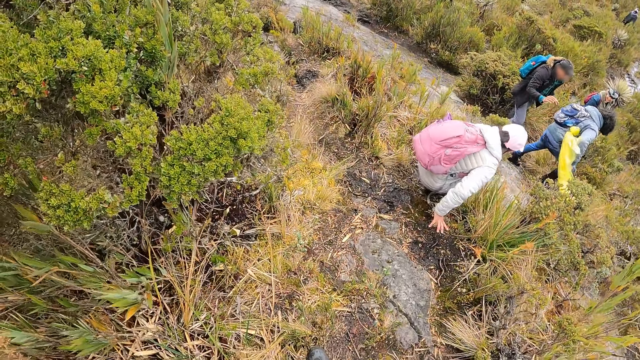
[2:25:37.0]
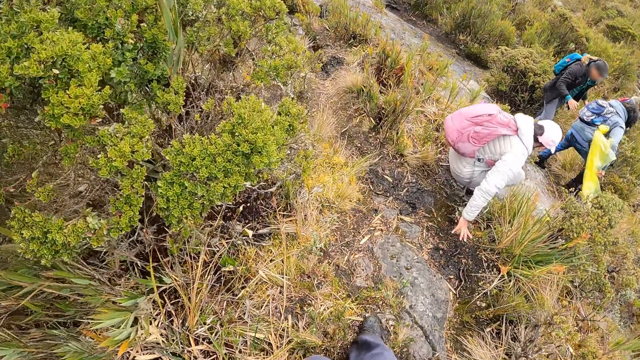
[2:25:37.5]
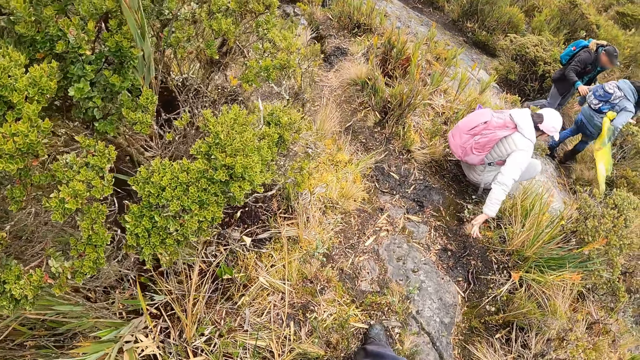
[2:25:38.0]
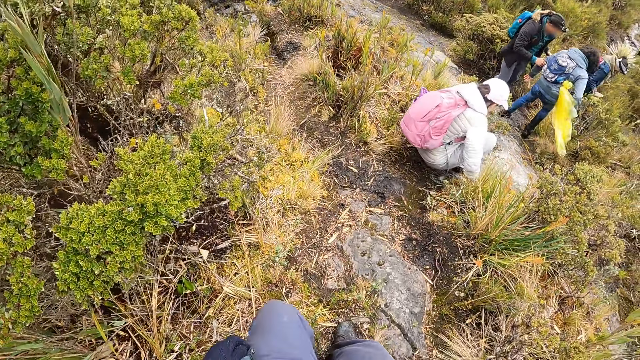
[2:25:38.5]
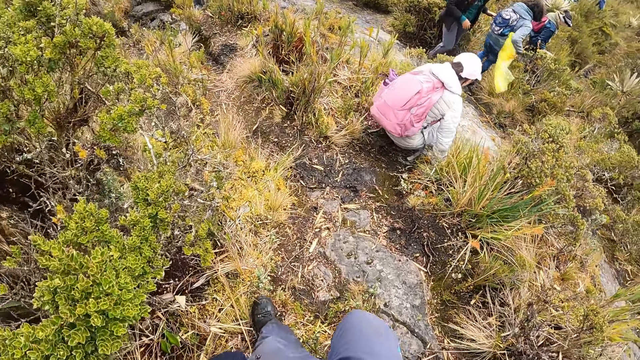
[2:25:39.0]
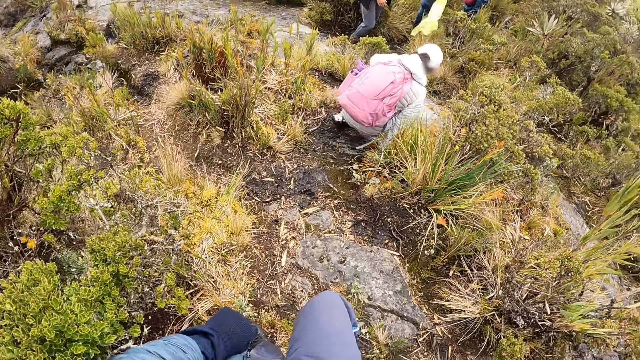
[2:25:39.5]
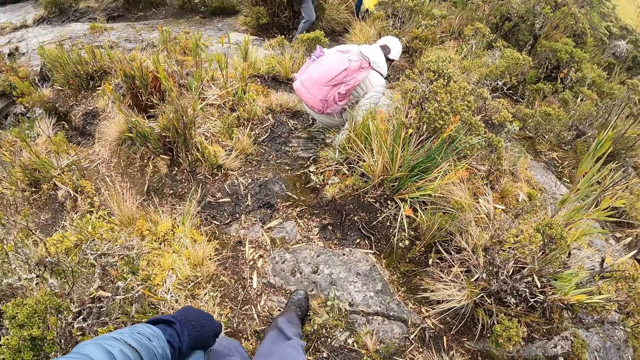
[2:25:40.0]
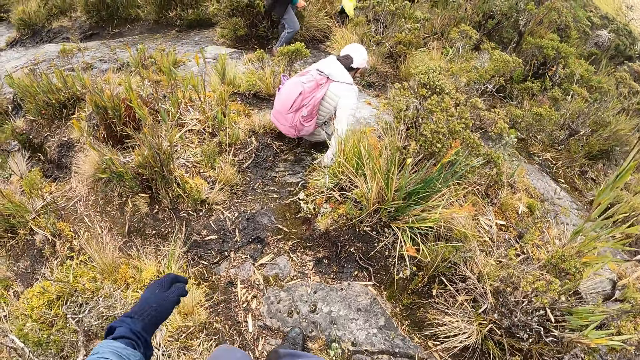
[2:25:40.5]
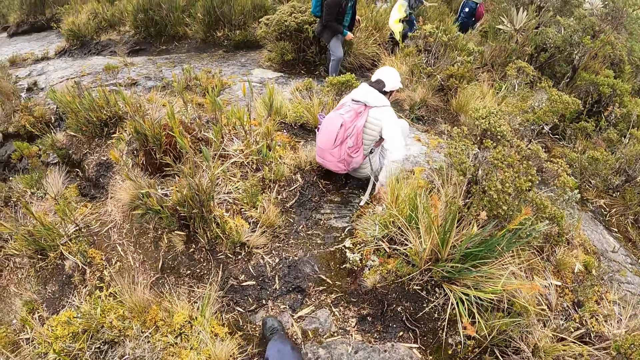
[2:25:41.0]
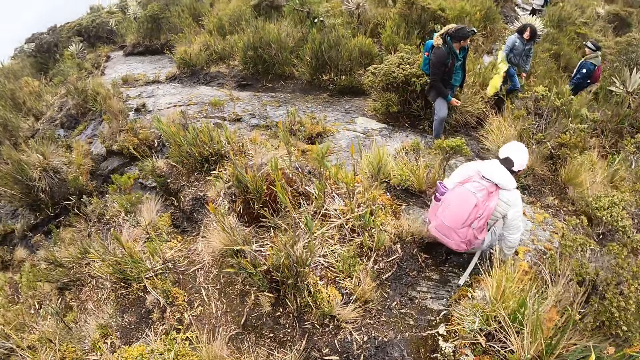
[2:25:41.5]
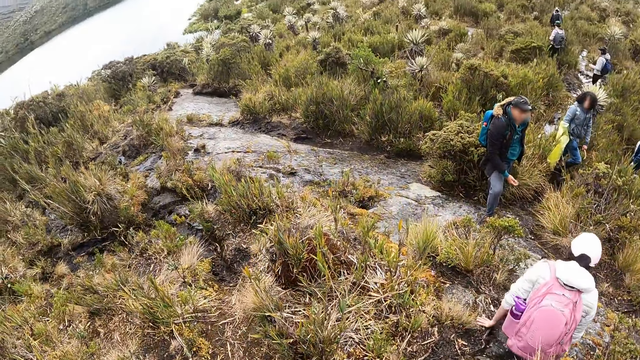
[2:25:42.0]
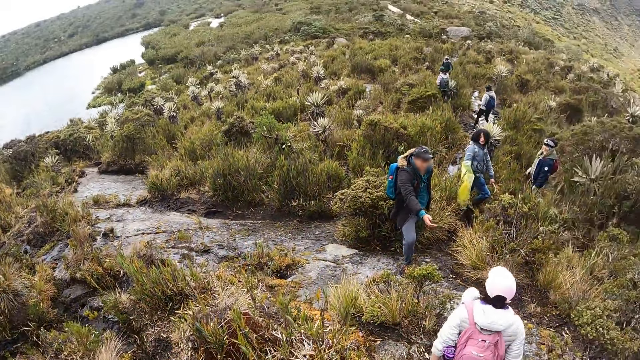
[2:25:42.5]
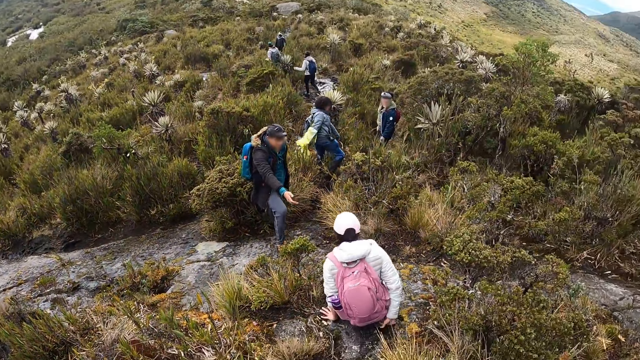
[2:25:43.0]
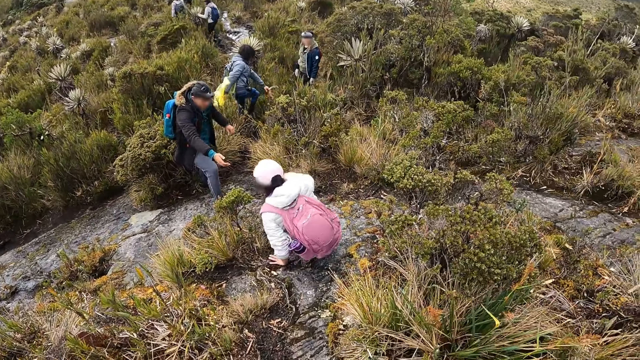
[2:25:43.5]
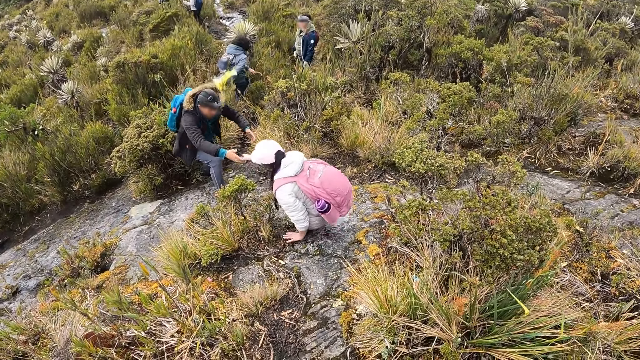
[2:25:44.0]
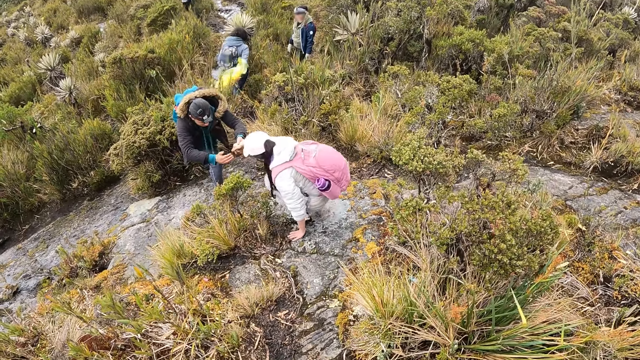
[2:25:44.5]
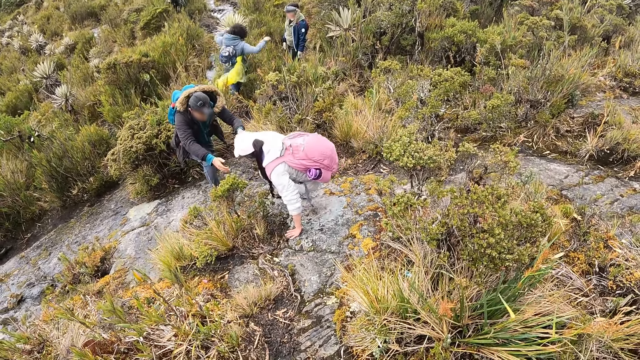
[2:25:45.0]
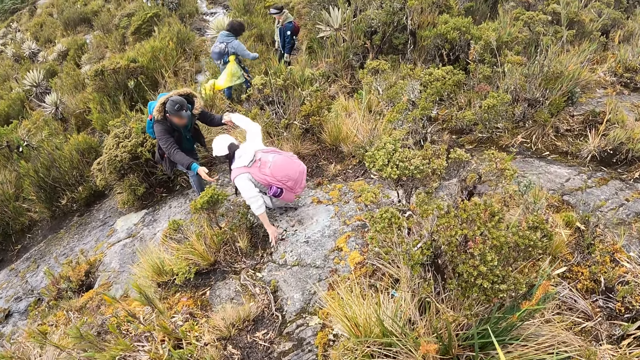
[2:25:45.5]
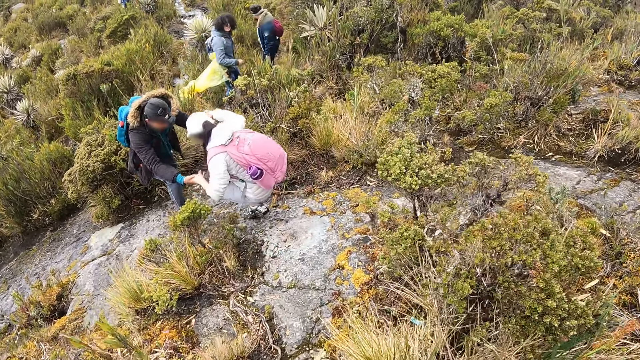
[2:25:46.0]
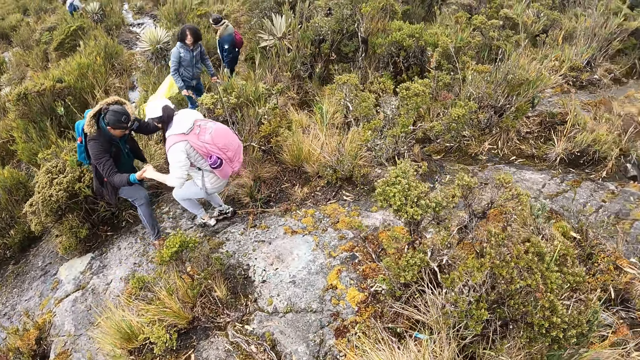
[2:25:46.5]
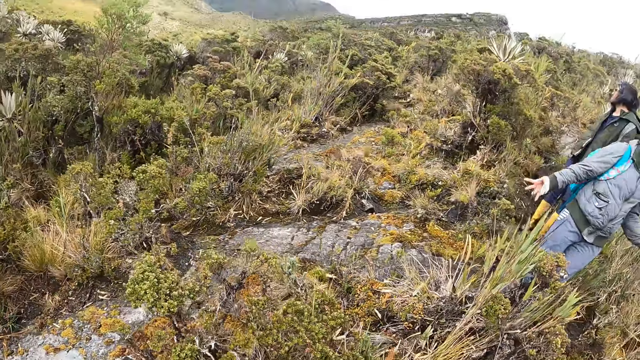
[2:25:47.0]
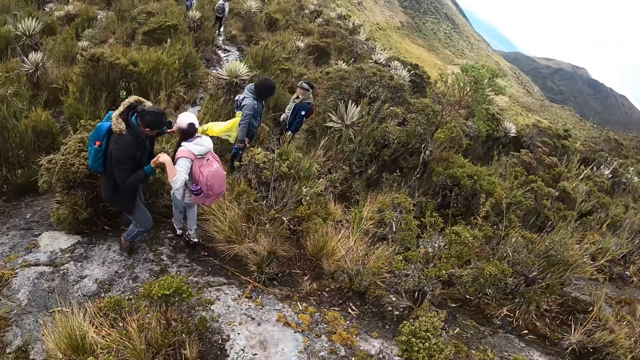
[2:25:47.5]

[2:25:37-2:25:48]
A person touches the ground. The camera wearer walks around.

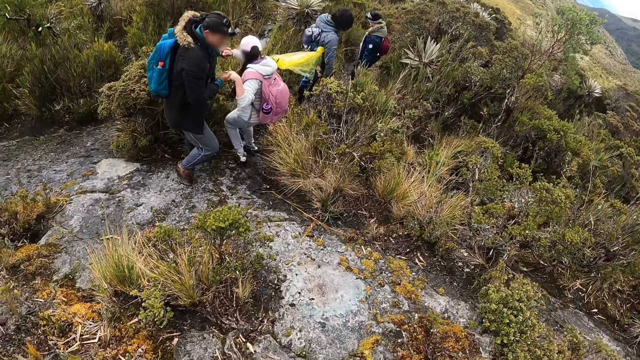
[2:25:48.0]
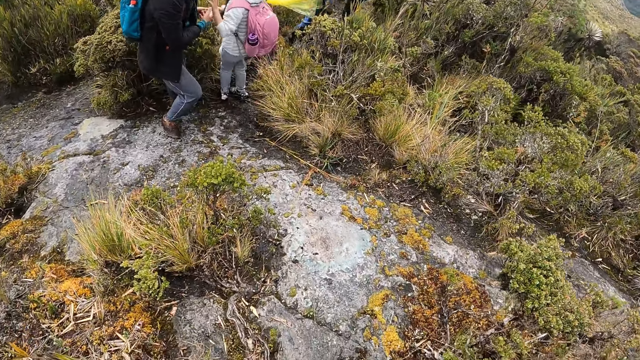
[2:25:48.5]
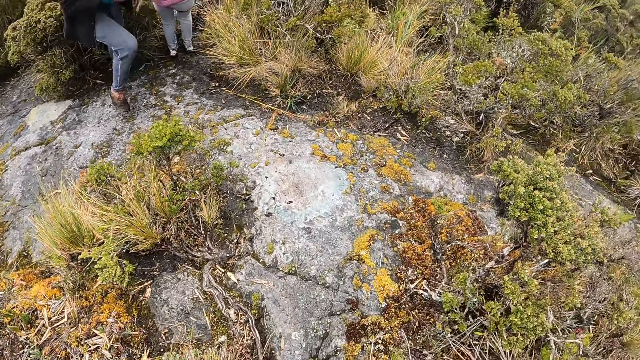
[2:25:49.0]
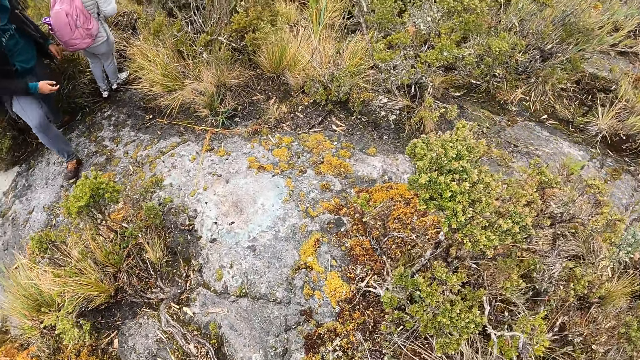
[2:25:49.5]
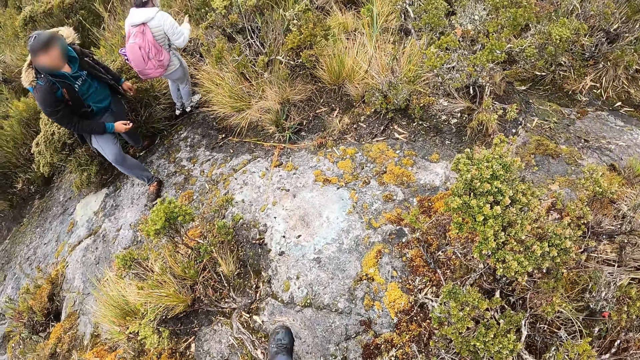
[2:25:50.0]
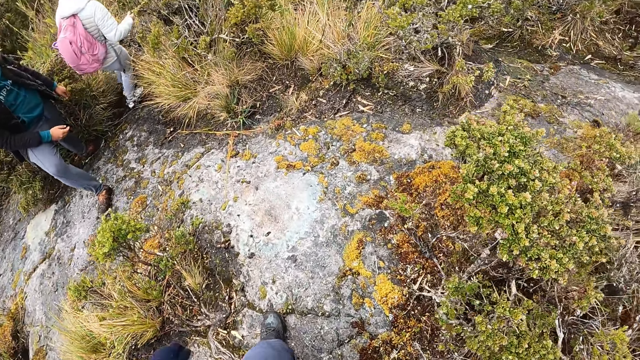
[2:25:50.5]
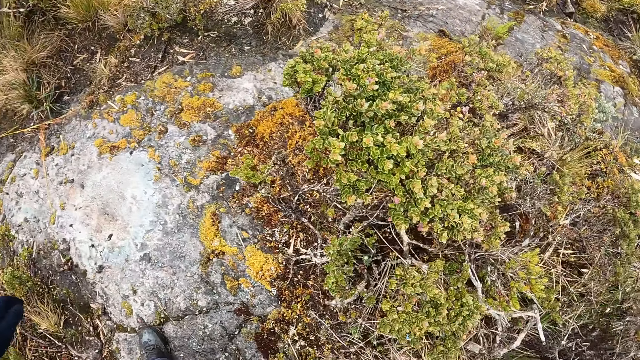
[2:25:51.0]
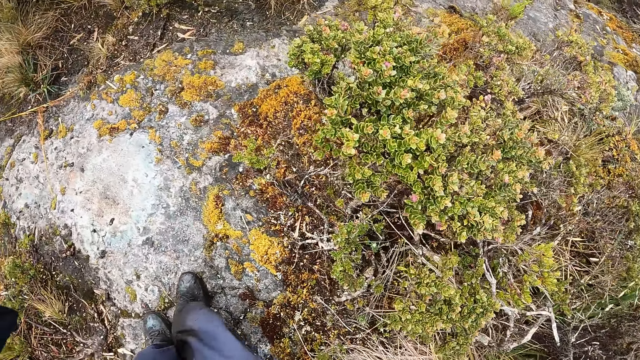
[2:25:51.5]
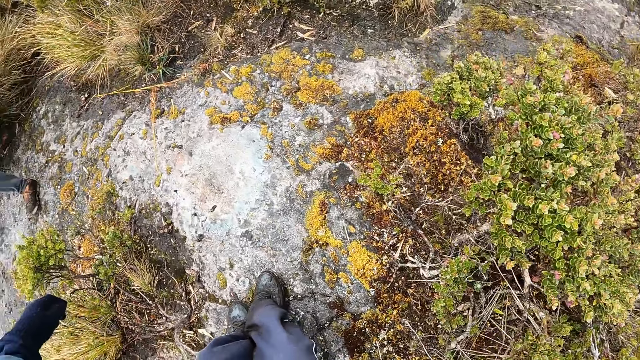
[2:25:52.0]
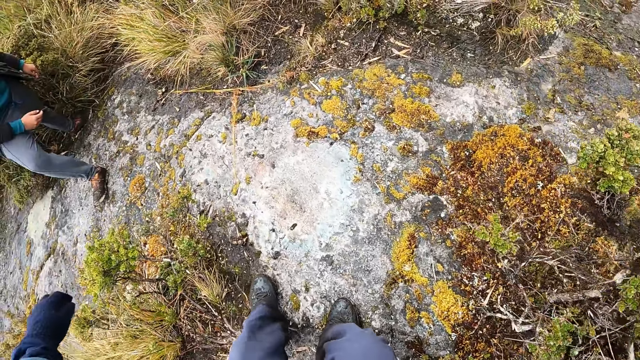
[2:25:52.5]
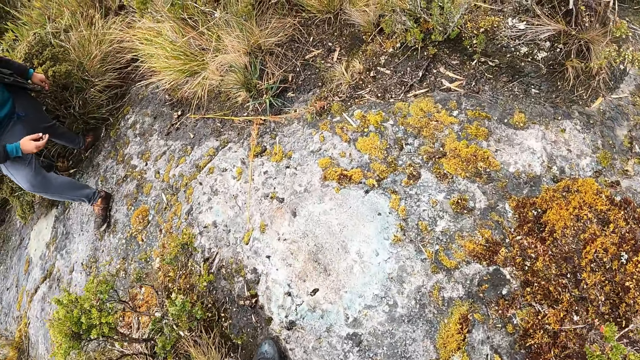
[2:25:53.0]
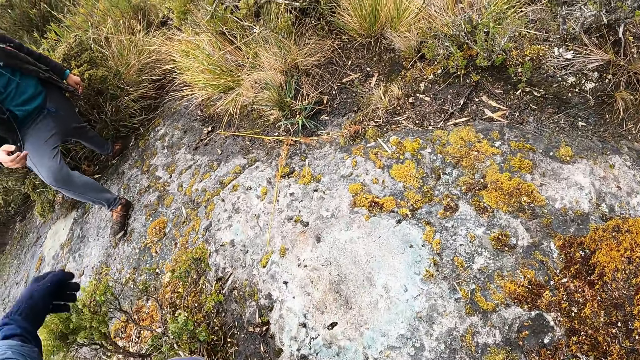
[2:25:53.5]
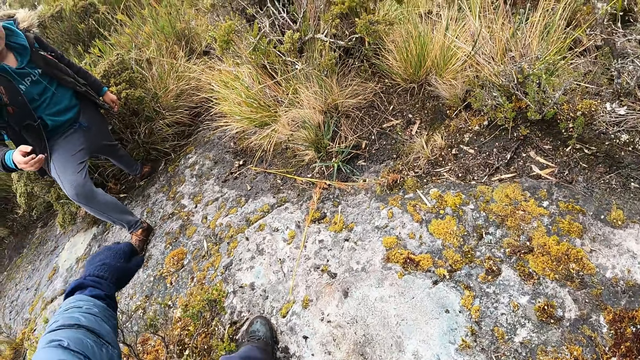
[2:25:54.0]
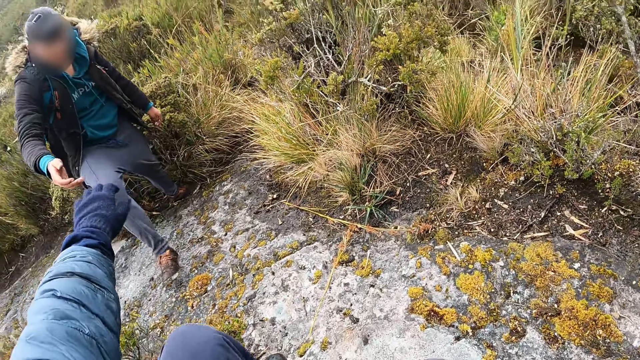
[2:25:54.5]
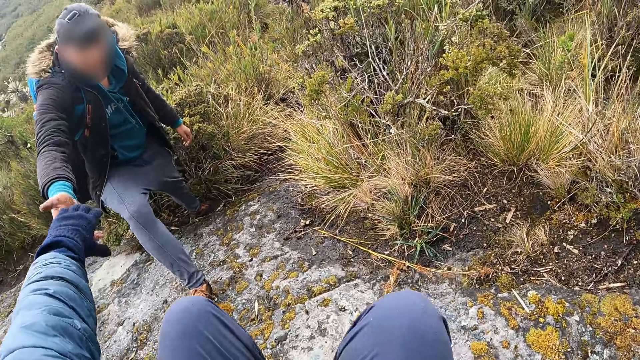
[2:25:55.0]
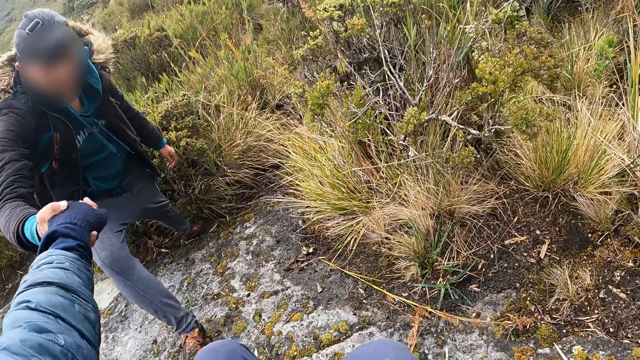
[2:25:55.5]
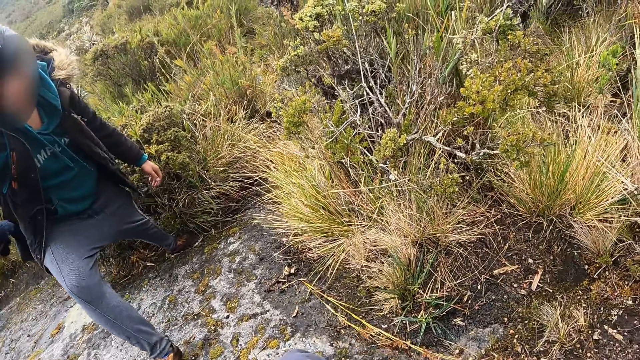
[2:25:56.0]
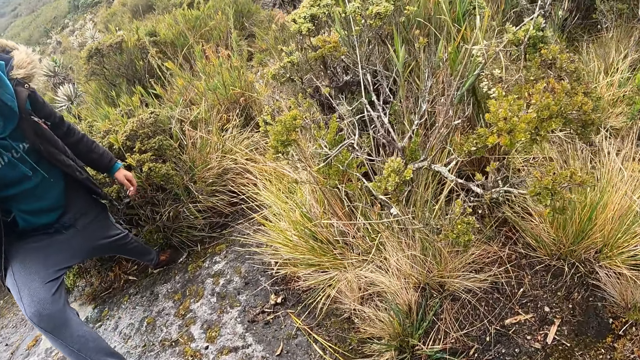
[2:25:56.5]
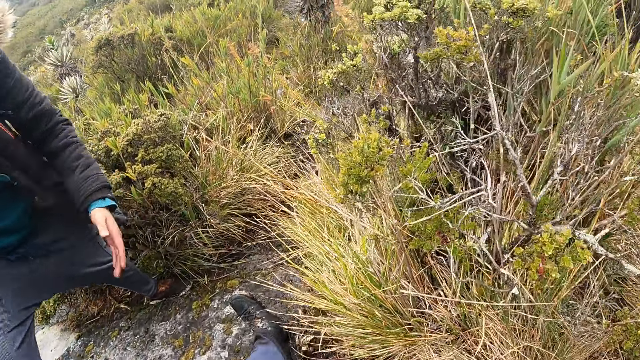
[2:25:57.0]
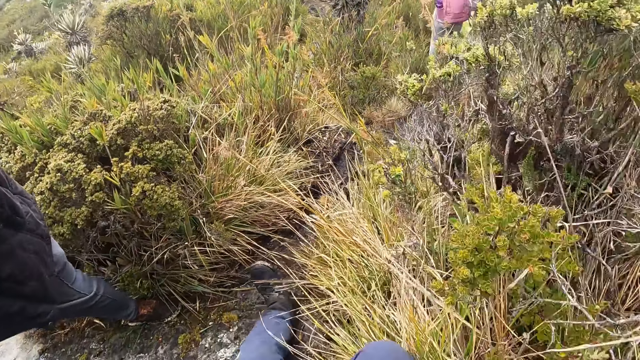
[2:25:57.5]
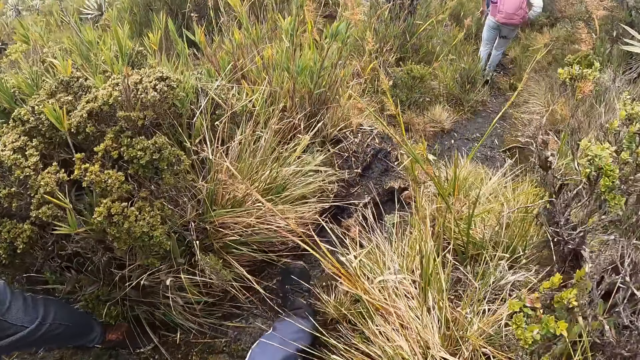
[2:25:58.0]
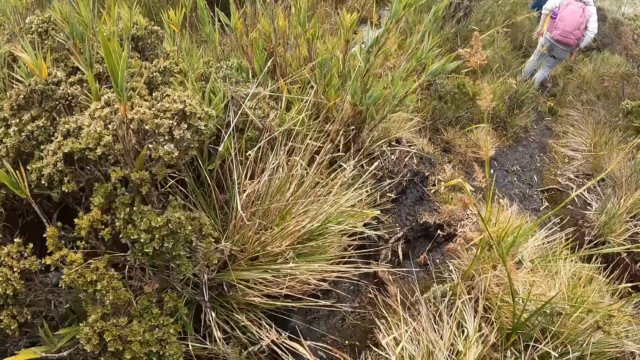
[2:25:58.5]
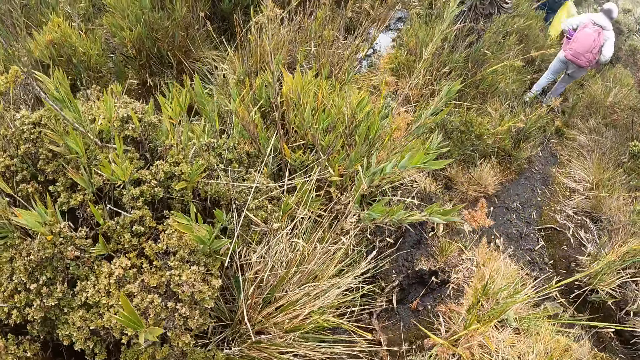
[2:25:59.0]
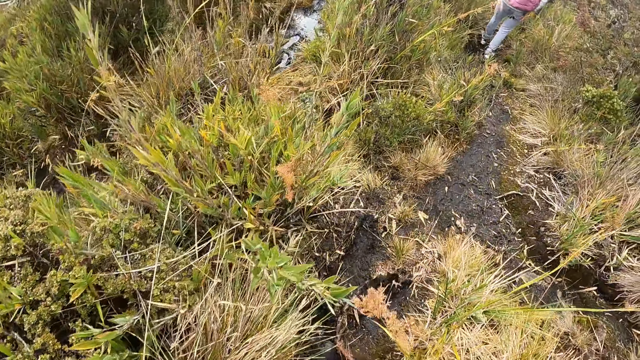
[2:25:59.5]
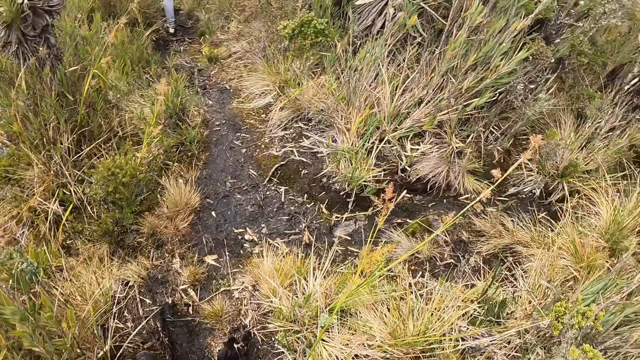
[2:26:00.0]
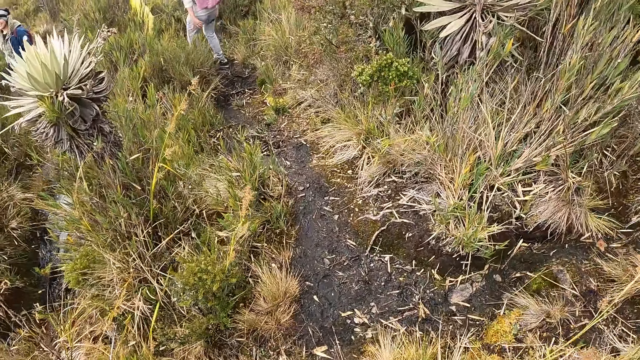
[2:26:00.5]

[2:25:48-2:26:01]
The camera wearer talks to a person. They walk around. They hold hands with the person. They walk around.
